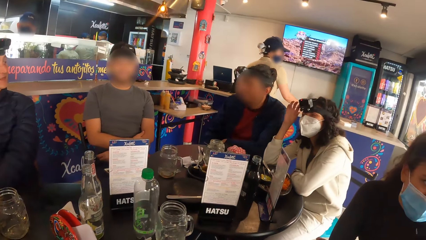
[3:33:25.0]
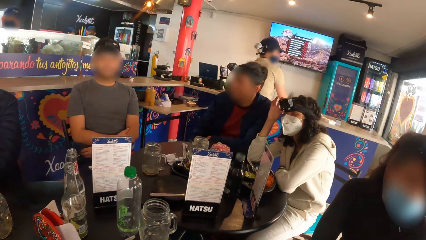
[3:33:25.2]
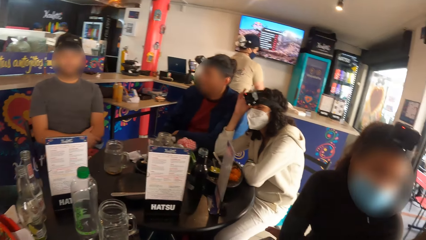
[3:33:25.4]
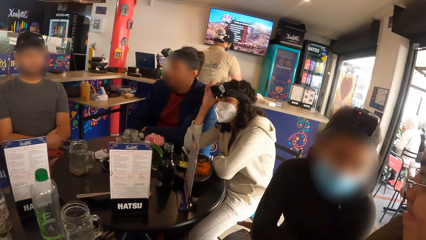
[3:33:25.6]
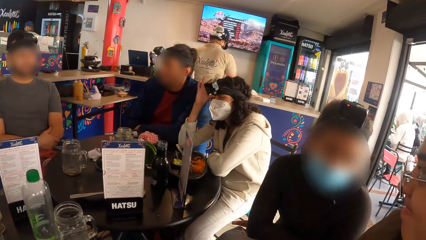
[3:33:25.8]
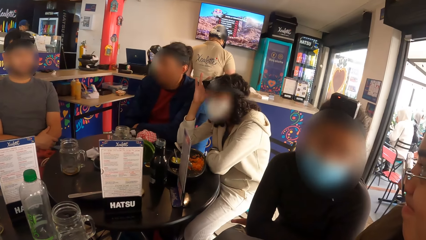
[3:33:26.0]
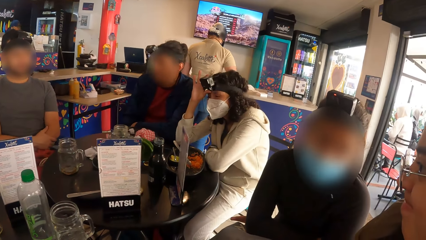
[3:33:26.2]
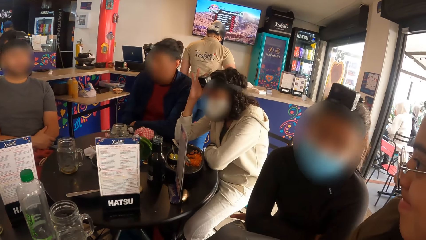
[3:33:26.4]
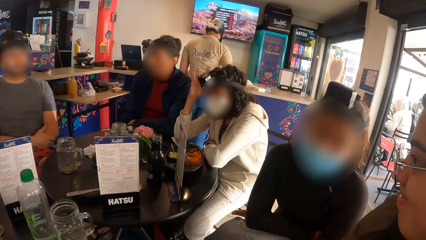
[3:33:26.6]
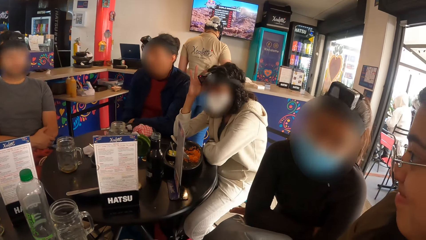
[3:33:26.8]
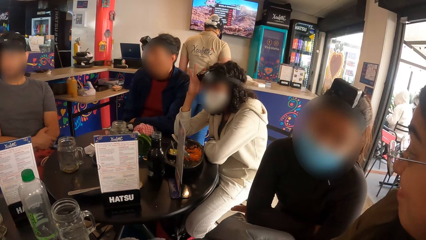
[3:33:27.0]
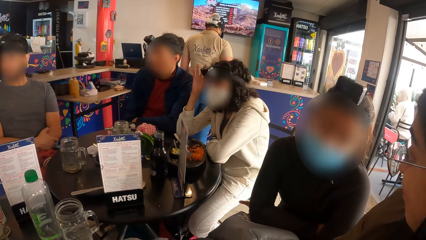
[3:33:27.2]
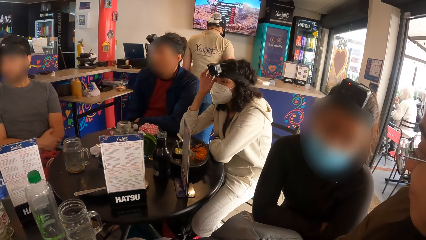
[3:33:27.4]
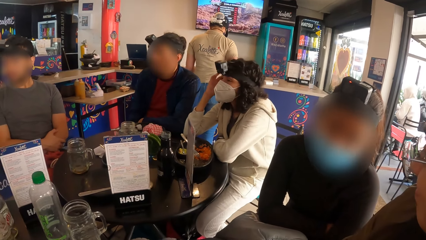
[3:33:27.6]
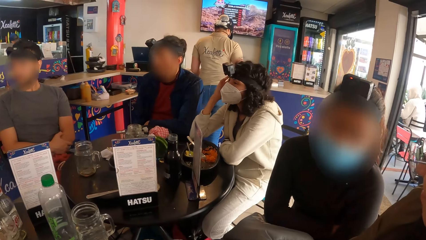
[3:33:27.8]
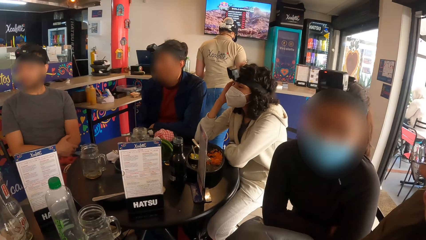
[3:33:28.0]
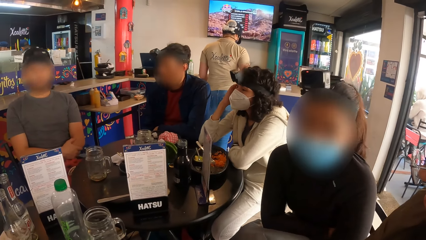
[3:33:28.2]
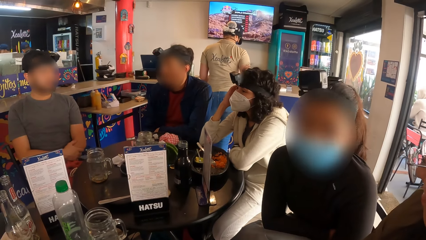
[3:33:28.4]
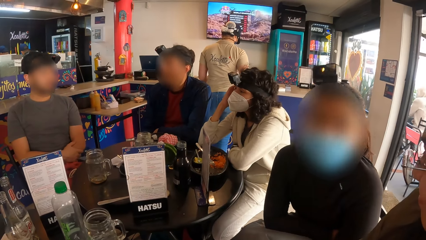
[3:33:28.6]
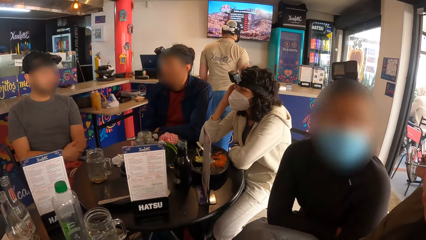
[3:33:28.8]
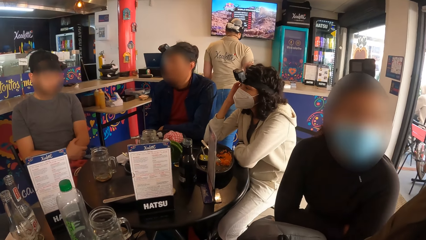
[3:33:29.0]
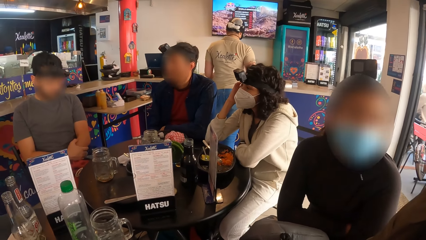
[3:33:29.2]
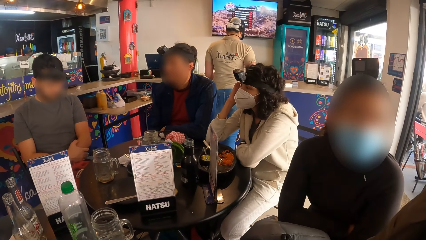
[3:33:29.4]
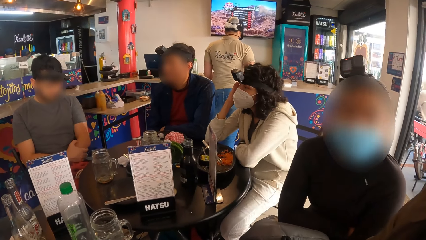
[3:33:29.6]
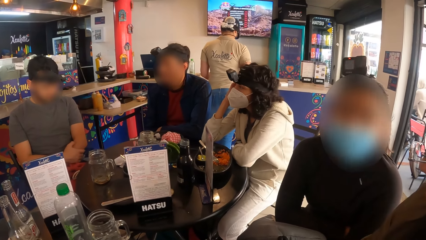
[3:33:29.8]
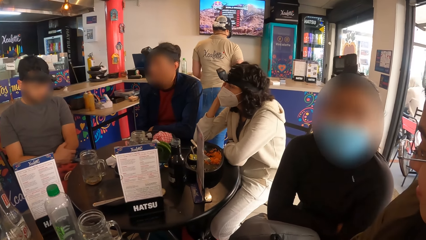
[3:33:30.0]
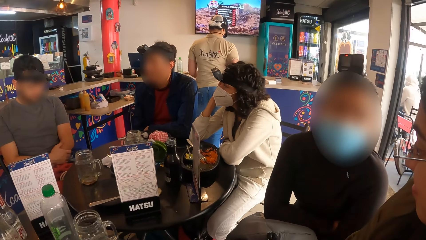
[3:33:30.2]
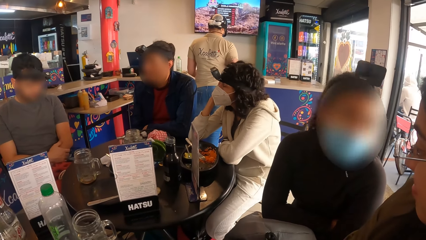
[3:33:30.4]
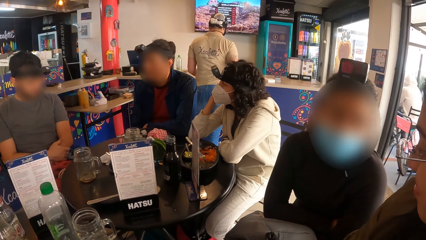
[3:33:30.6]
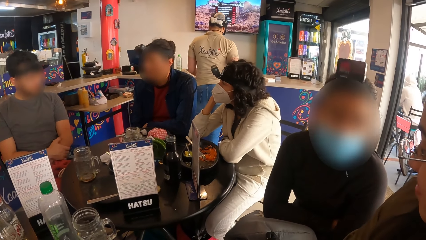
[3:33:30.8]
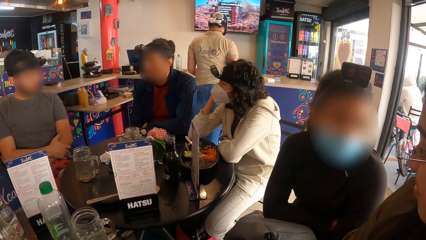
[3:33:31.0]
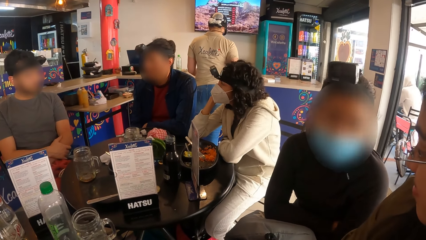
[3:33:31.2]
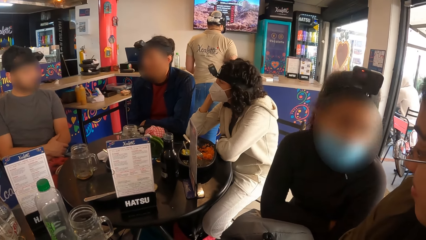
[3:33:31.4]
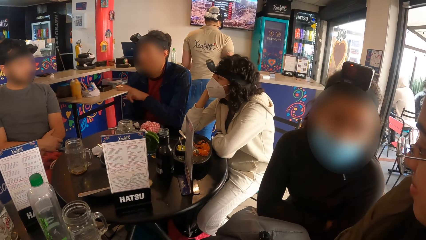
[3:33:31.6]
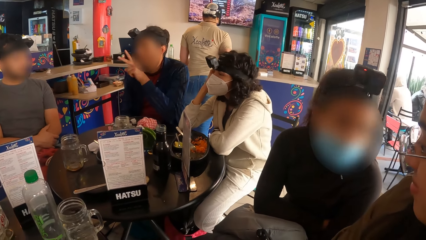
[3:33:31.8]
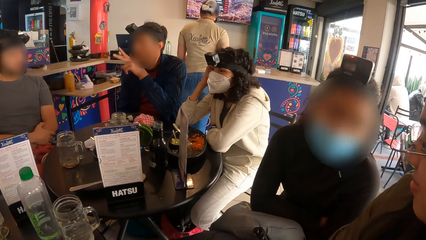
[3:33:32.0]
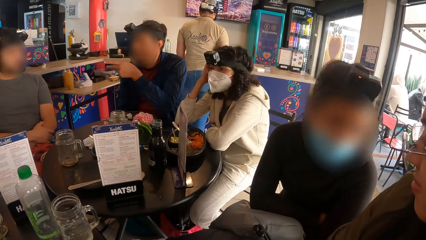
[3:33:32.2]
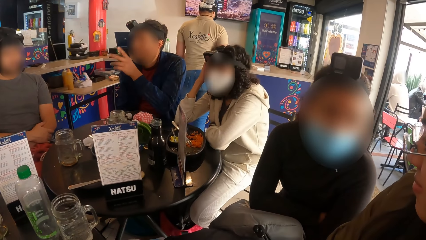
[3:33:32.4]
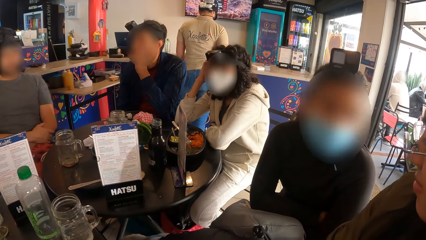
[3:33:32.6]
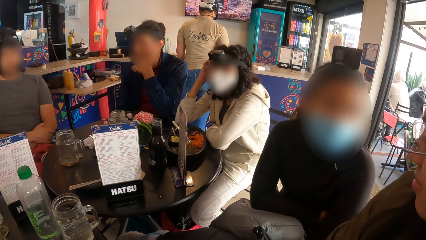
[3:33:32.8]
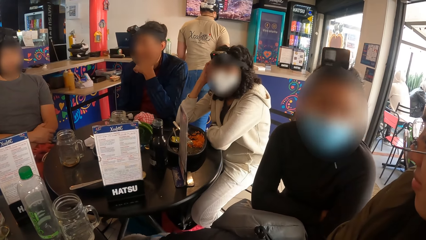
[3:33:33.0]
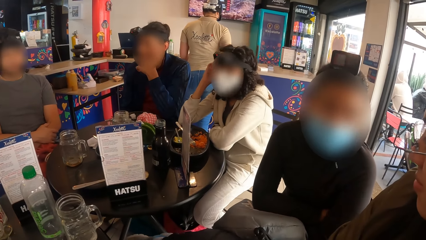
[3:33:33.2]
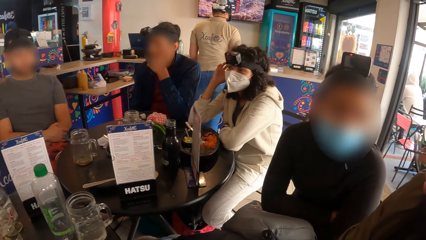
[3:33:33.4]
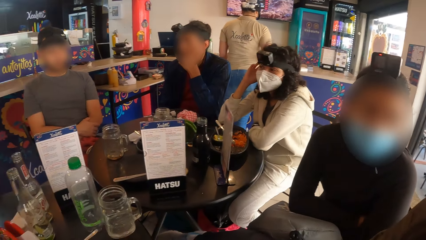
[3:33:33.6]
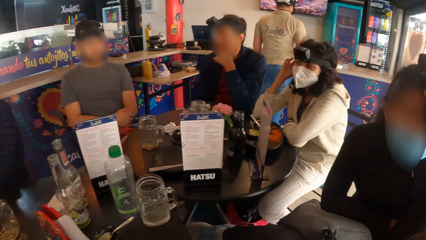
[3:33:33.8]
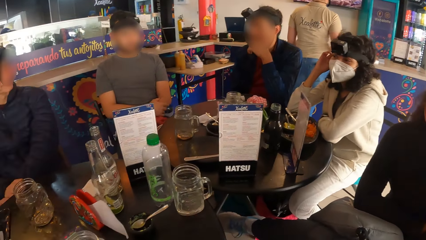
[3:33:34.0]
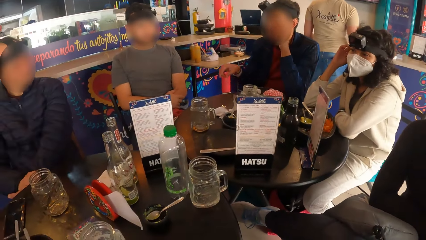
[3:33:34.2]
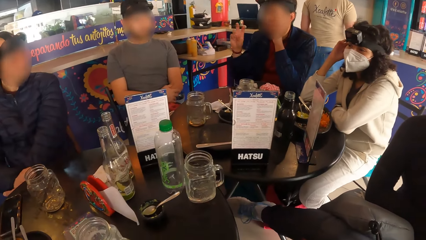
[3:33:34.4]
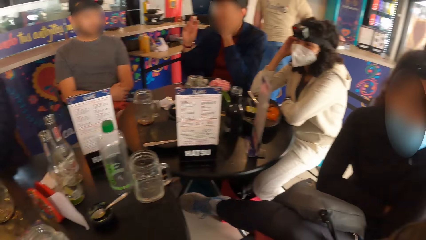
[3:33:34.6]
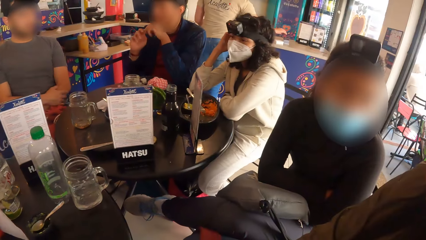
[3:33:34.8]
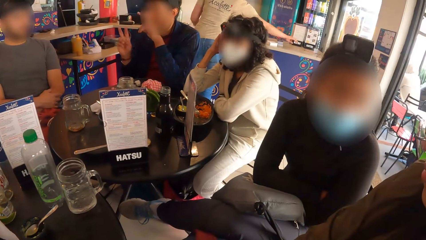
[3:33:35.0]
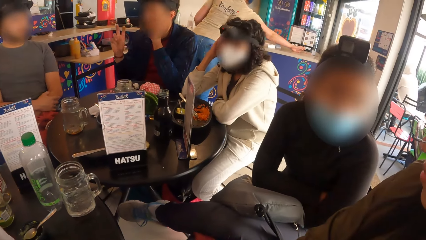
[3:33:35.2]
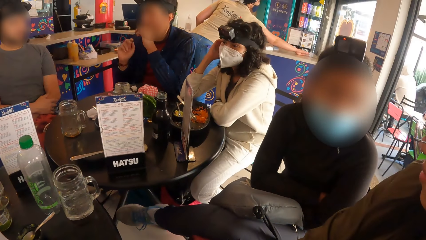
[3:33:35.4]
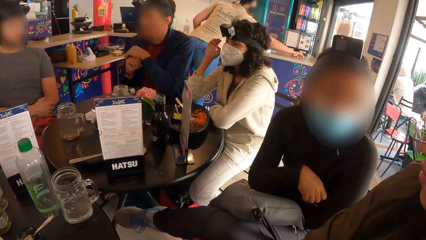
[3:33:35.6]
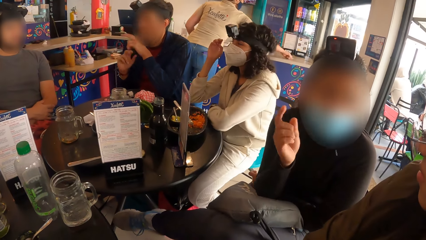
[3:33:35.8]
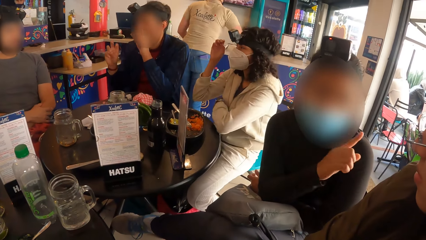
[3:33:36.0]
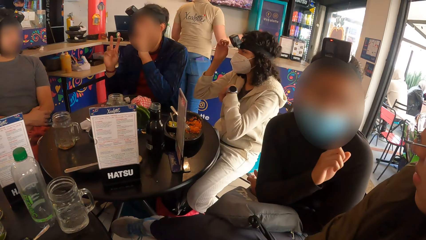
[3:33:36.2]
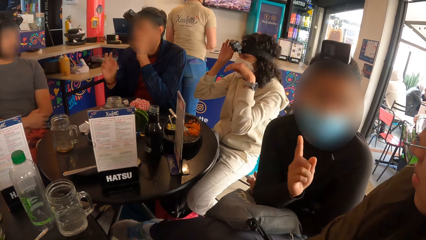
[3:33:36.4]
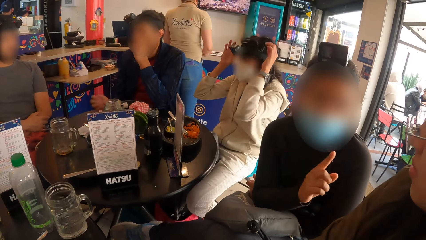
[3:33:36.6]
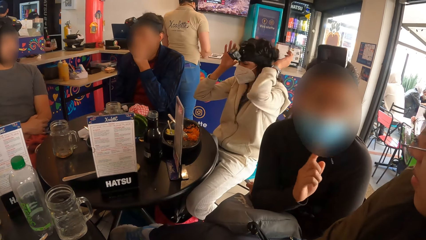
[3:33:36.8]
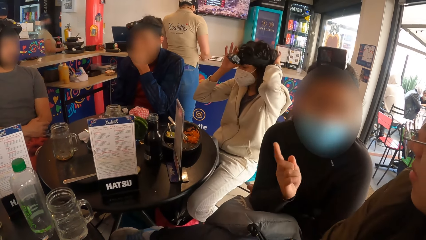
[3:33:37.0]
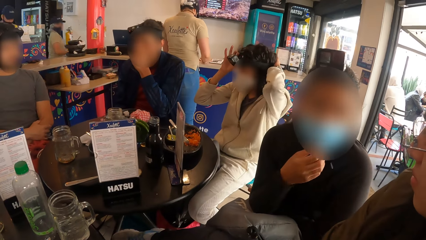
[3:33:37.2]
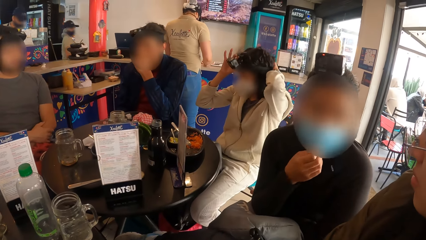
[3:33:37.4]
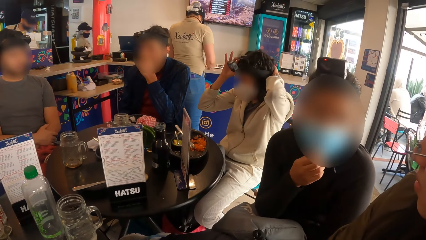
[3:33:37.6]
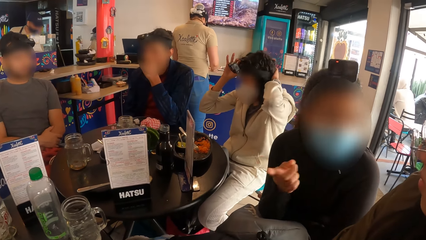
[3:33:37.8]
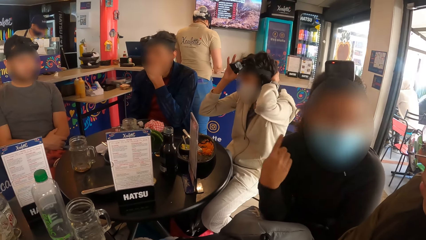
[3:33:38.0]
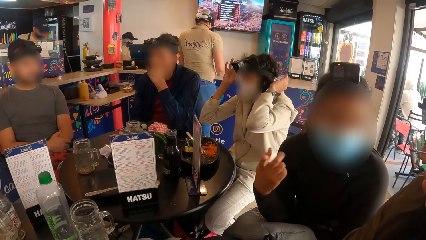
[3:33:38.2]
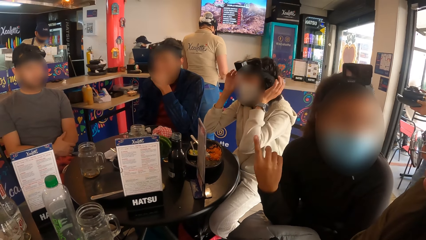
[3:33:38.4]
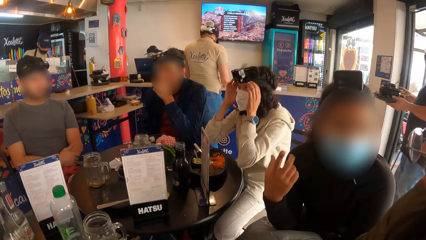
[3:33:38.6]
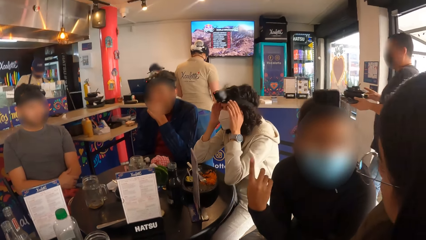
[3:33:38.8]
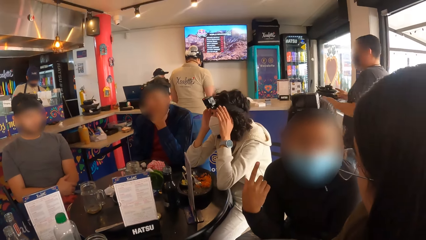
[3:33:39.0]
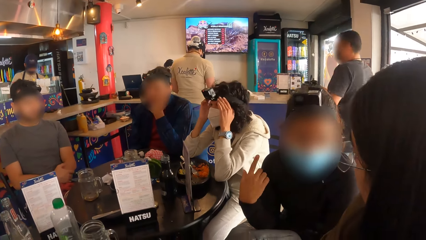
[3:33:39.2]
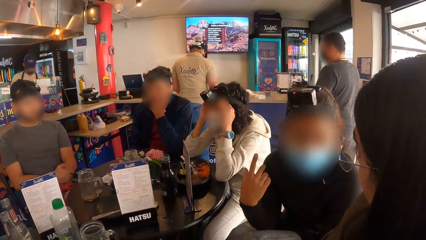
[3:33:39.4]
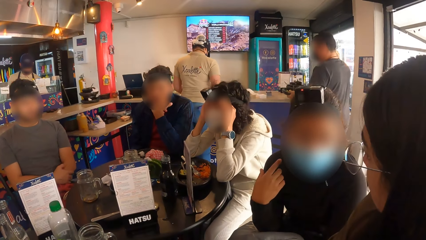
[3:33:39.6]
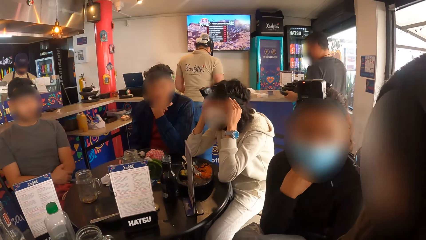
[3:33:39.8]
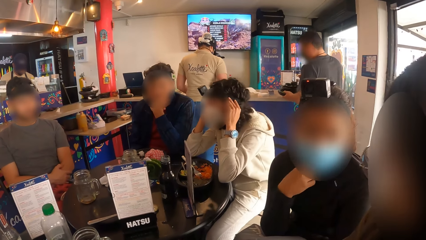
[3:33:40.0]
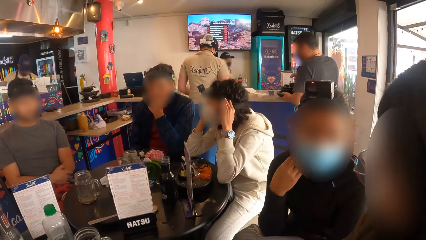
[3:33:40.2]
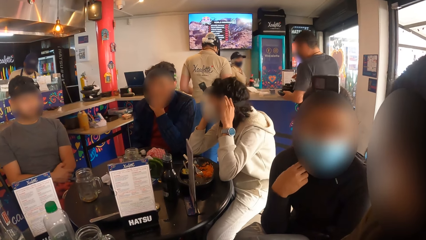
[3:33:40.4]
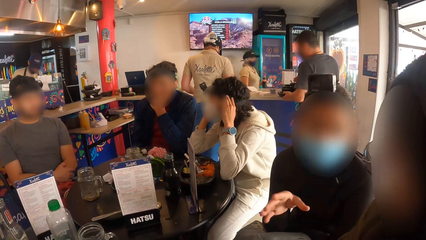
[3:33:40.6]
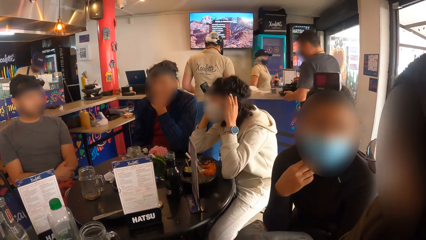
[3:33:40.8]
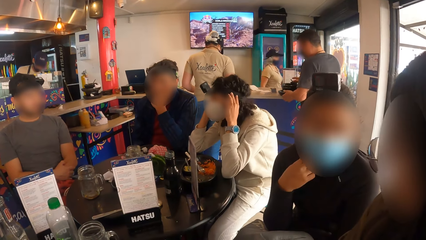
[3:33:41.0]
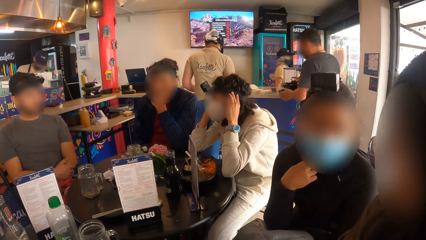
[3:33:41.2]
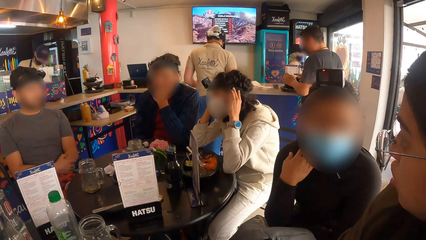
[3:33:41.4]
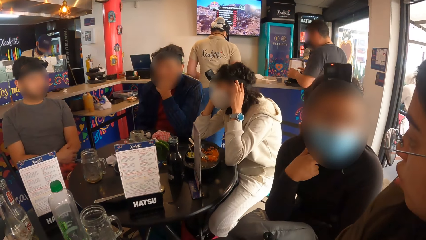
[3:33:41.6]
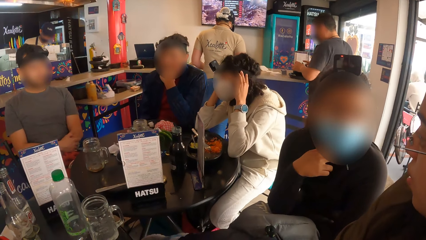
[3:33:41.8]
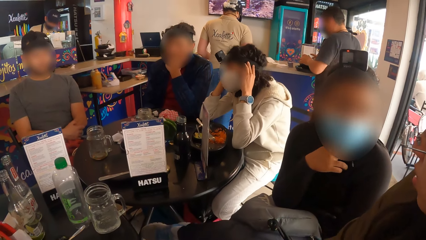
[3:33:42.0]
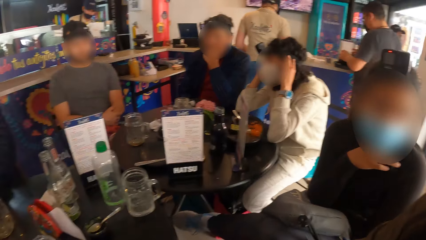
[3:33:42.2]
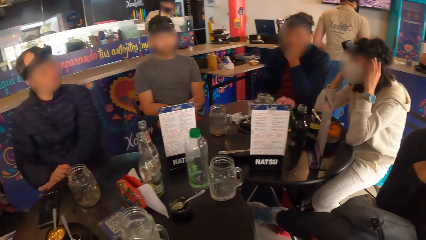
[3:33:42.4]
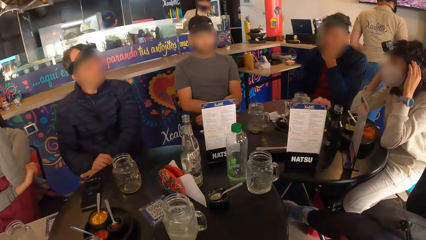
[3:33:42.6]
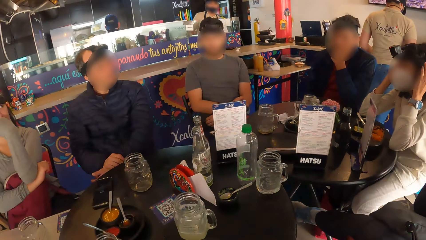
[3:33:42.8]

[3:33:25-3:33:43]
The camera wearer interacts with the group of people. A woman adjusts a head strap camera on her head with her right hand. Another woman interacts with a third woman. The first woman holds the camera with the right hand. The camera wearer looks at the first woman. The first woman talks with a person, and points to the person. The first woman adjusts the head strap camera on her head with her hands. Another person holds the dishes with both hands.
